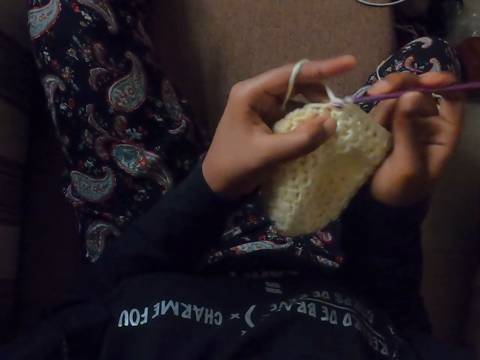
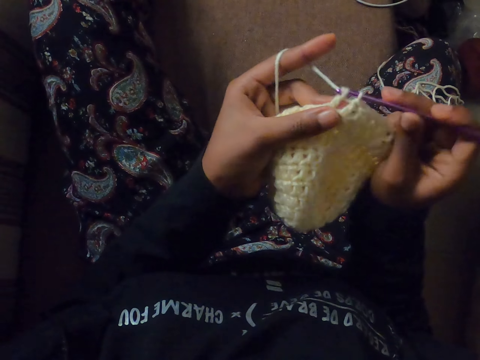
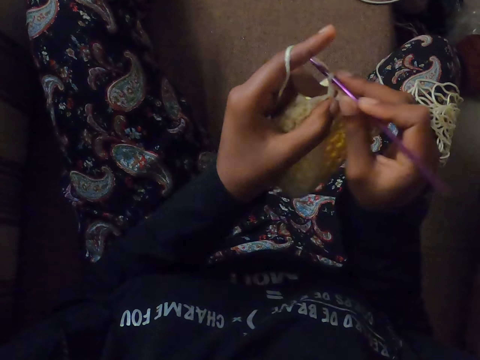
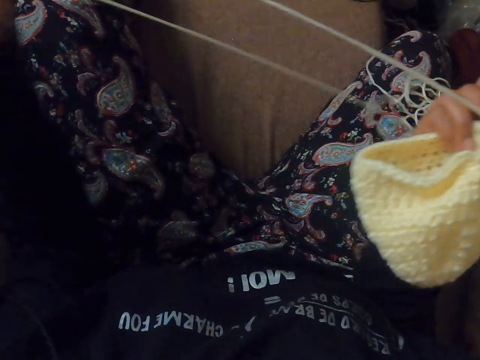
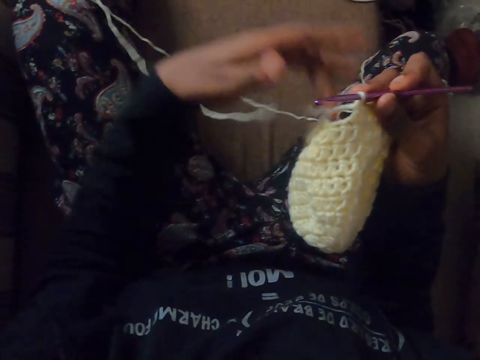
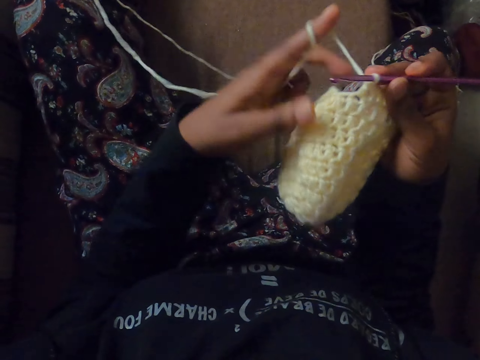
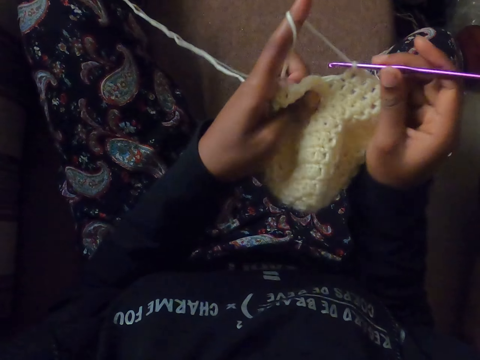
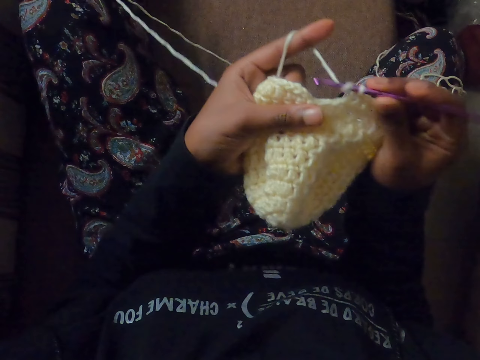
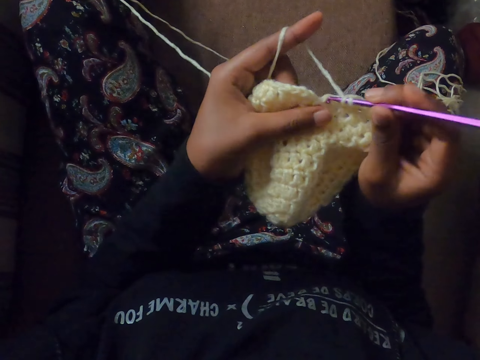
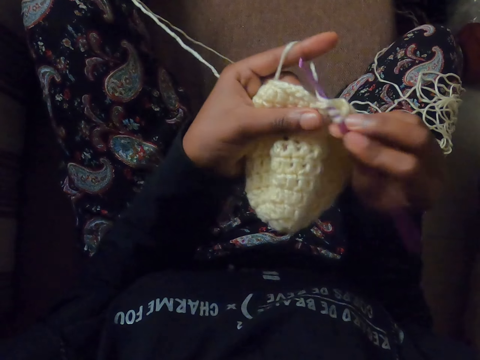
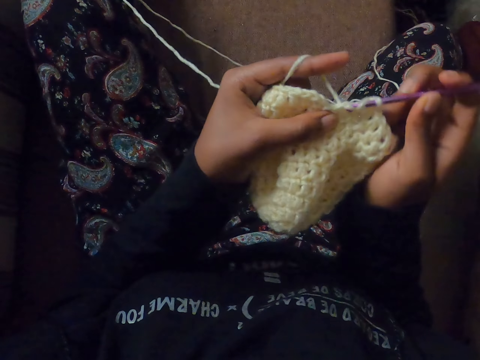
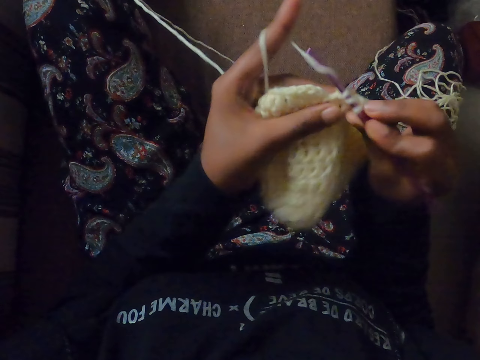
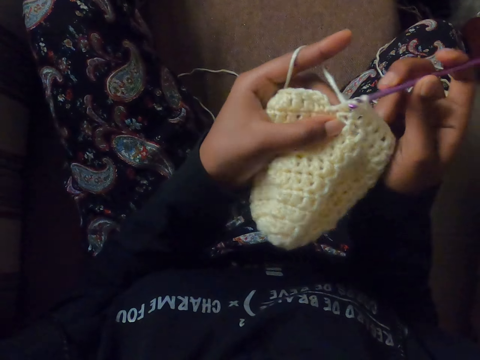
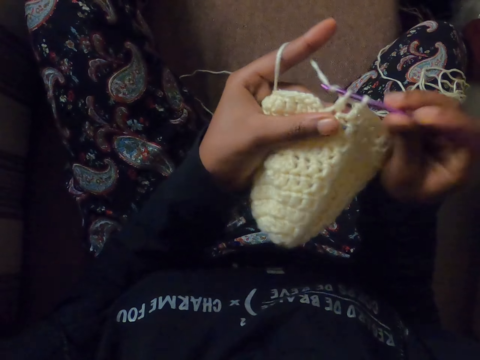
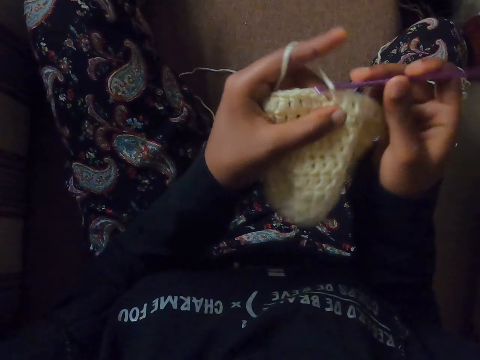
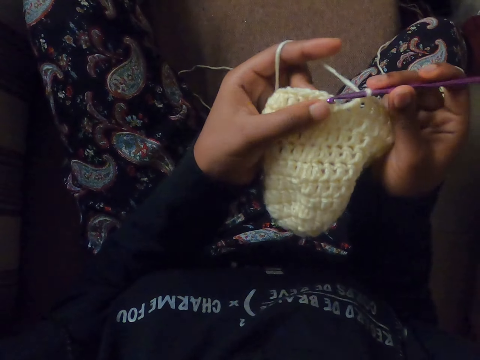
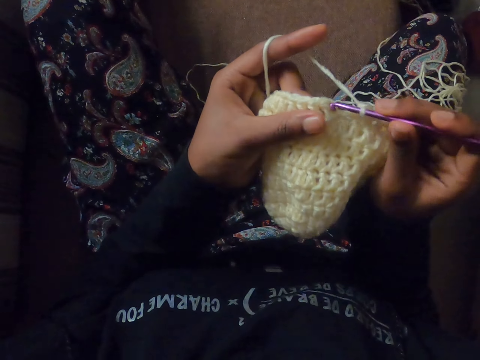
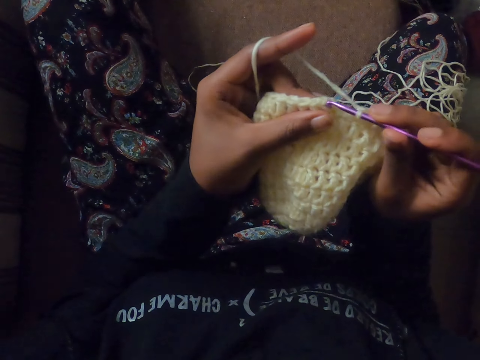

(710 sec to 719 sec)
The camera wearer pulls a length of wool thread with her left hand. She crochets with both hands.

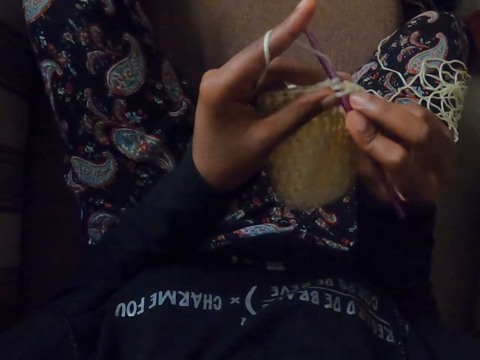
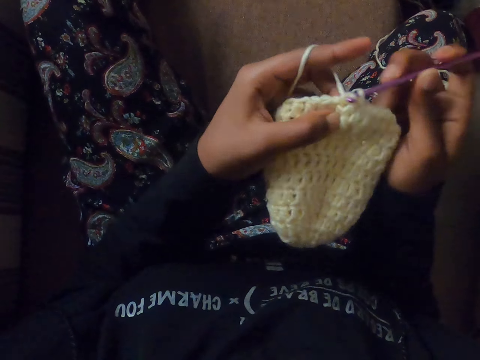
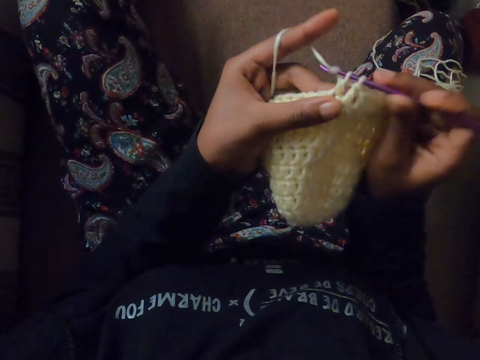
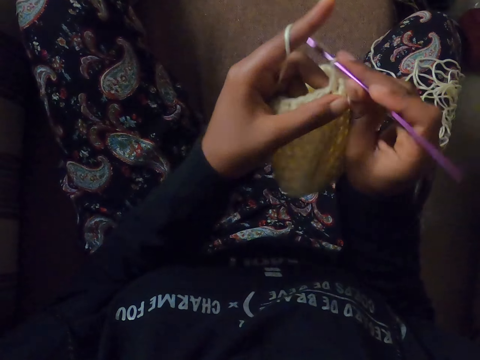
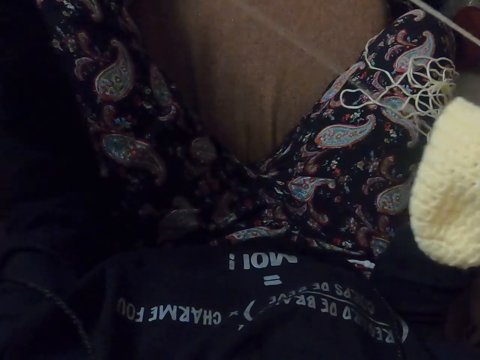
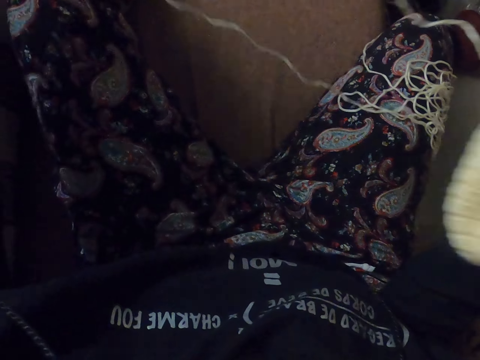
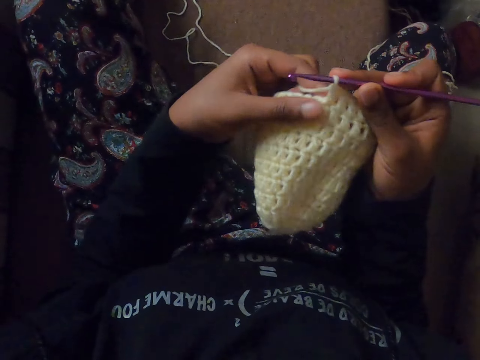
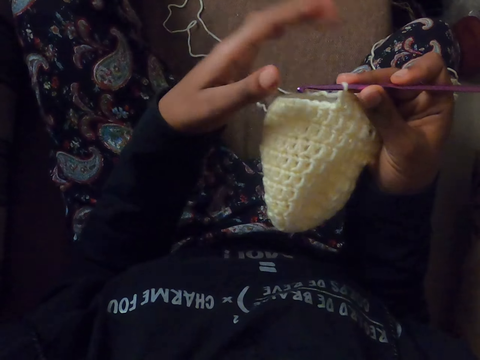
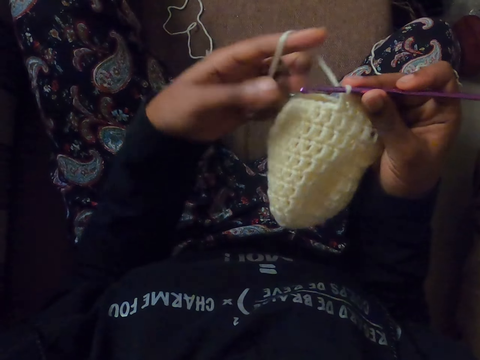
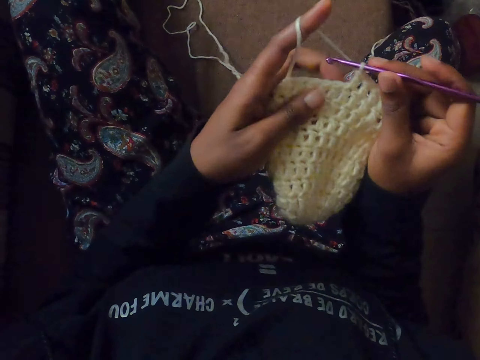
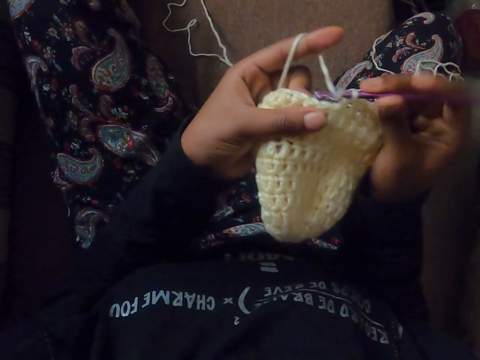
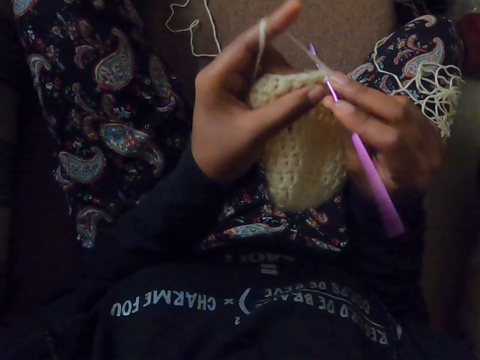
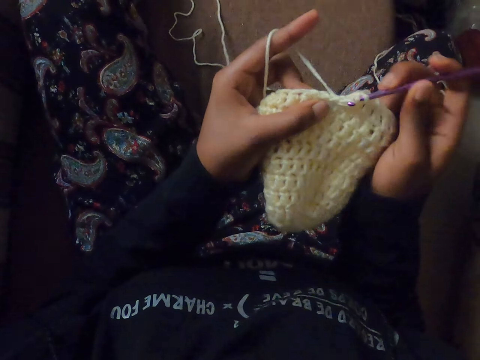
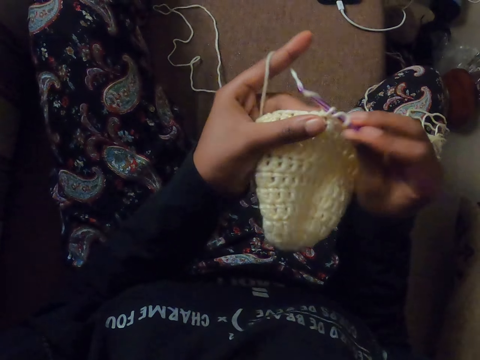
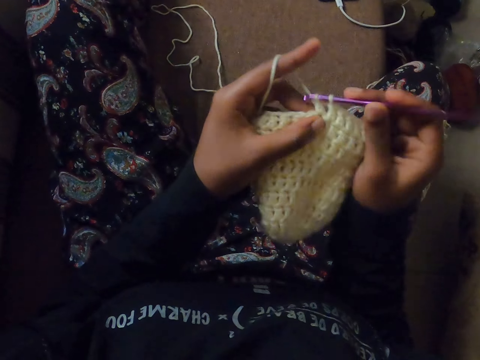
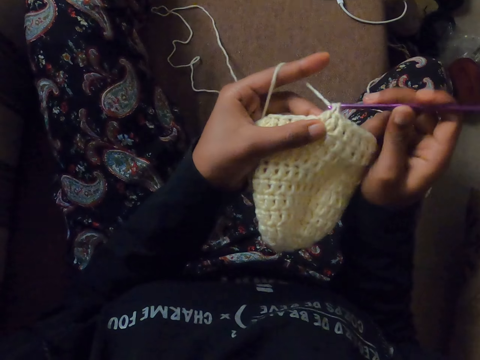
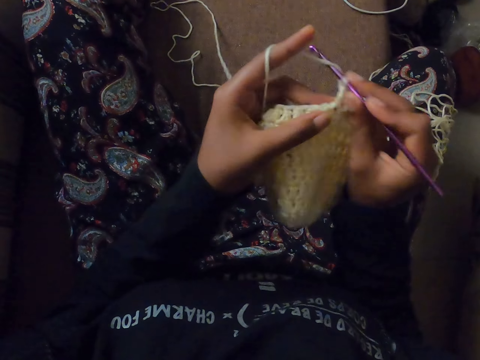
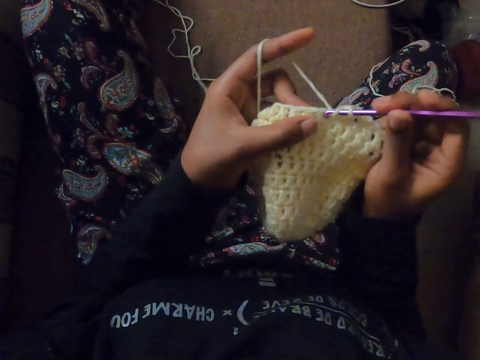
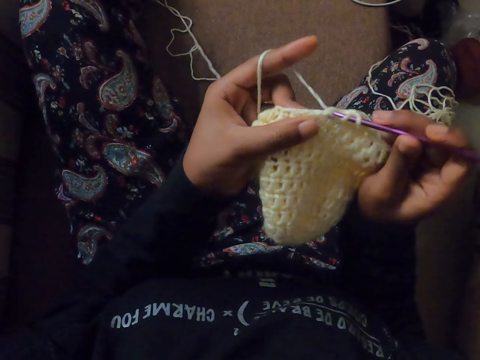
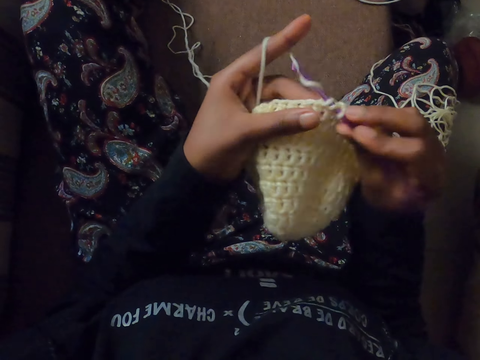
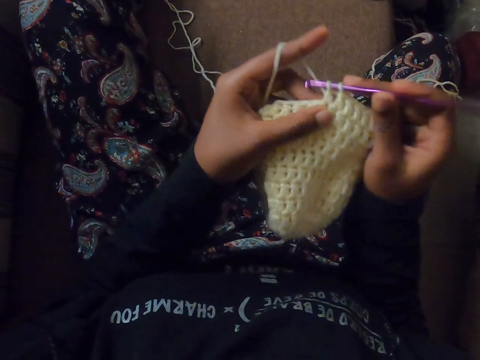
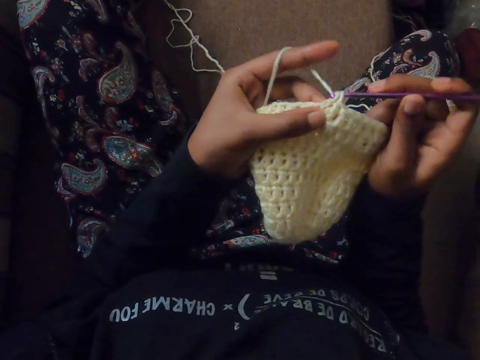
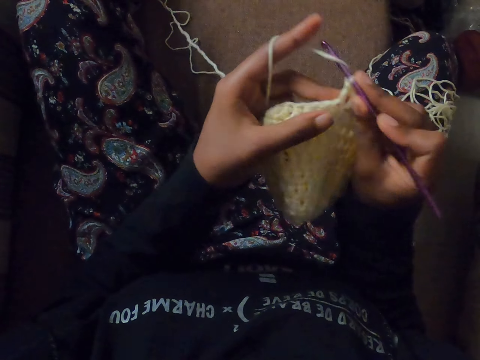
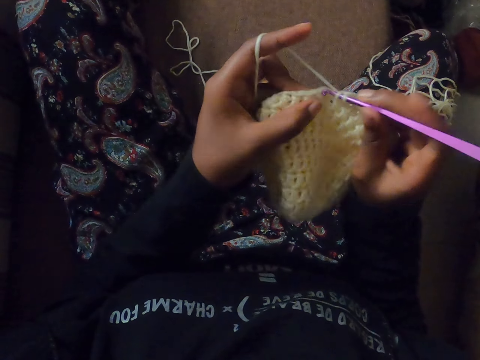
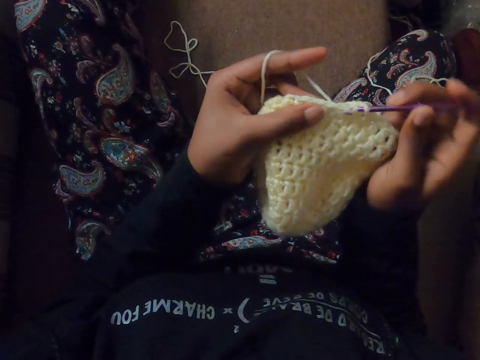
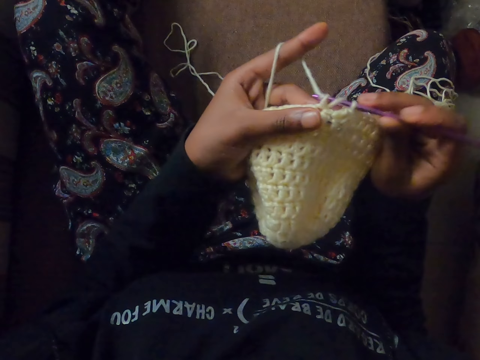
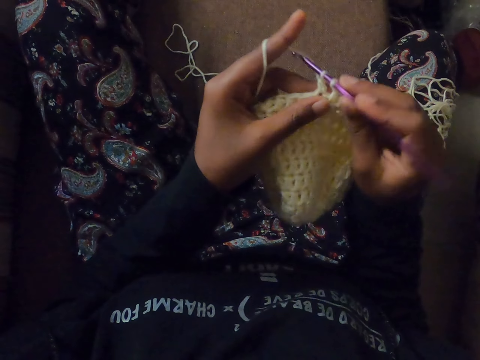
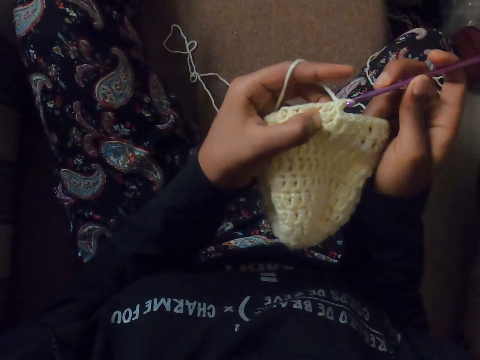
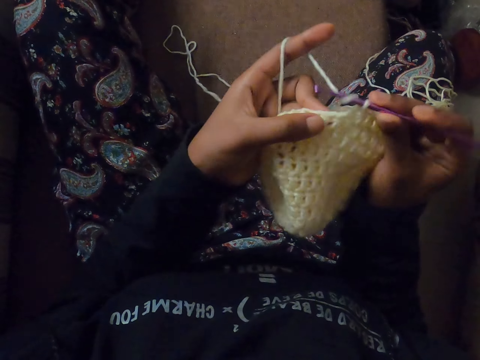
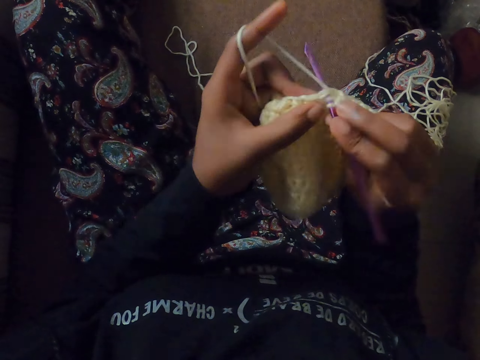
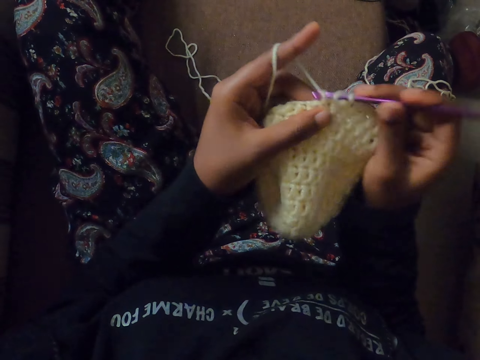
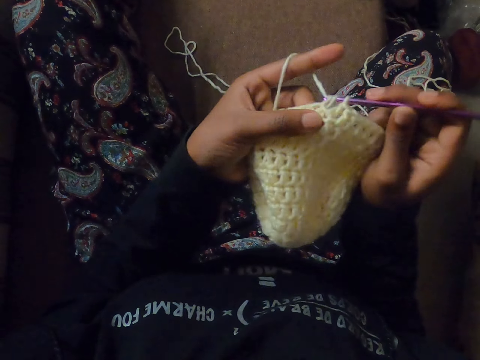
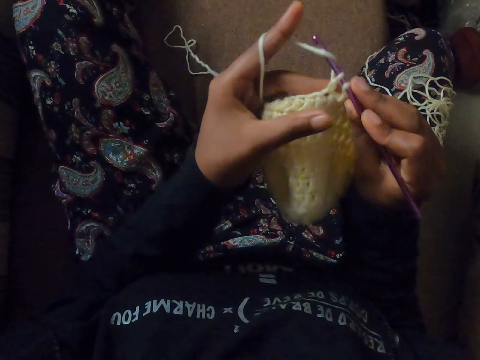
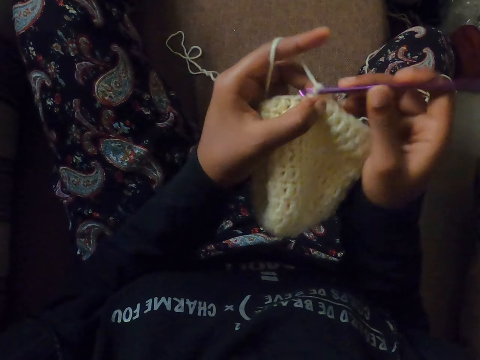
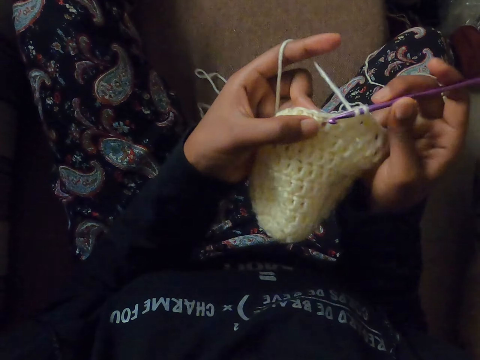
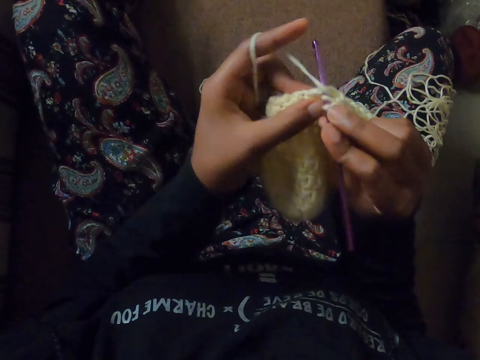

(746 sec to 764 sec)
The camera wearer pulls a length of wool thread with her left hand. She picks the thread with her left hand. She rolls the thread on her left finger. She crochets with both hands.
